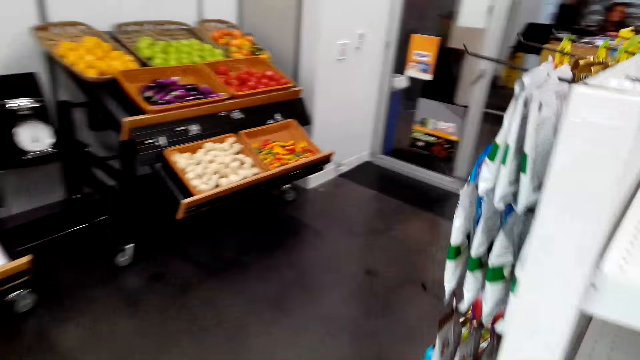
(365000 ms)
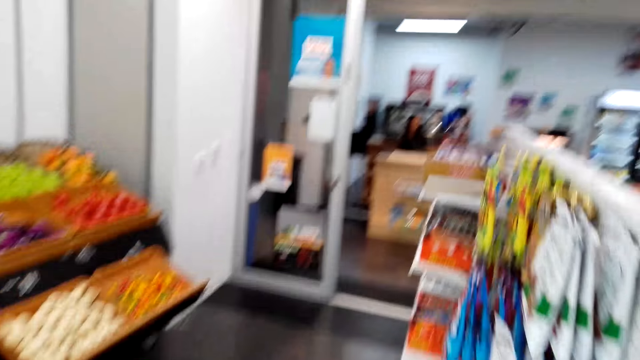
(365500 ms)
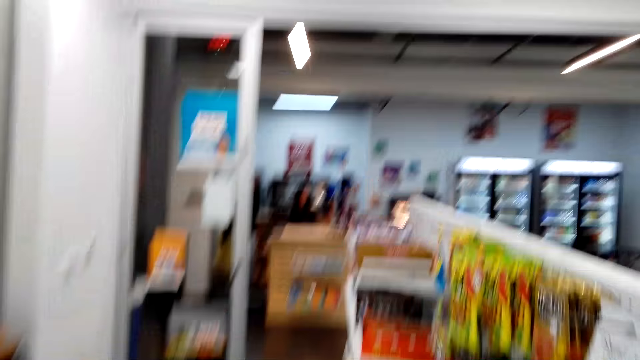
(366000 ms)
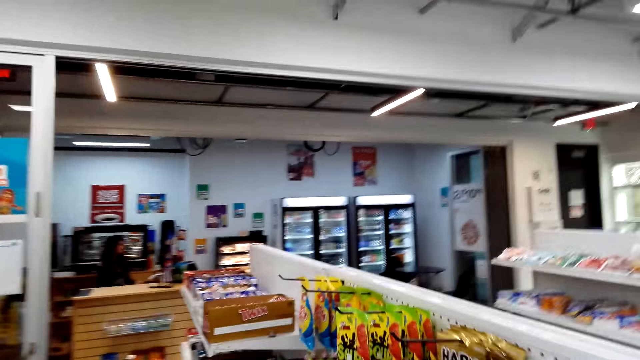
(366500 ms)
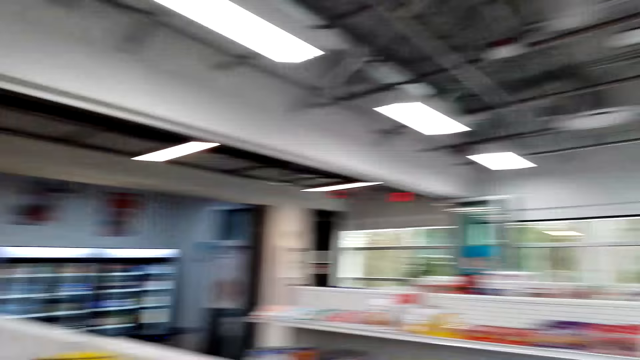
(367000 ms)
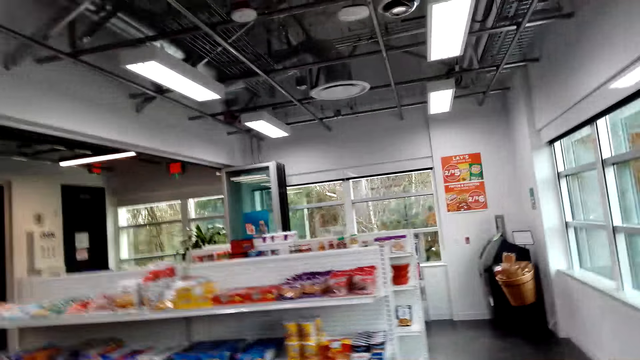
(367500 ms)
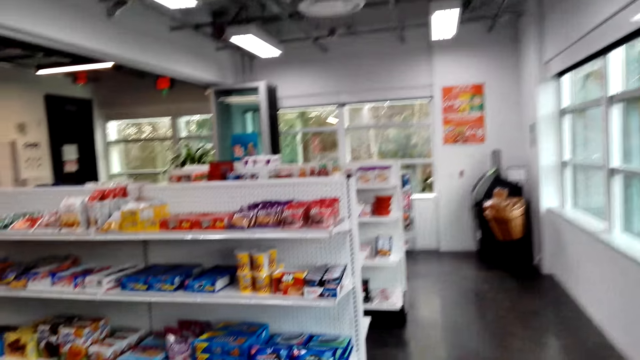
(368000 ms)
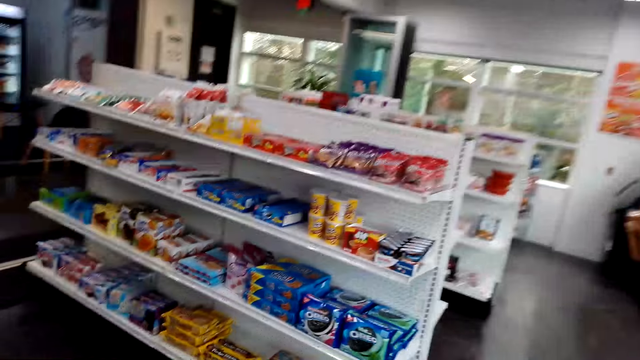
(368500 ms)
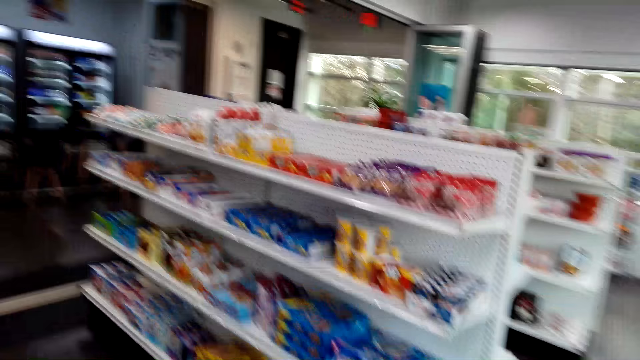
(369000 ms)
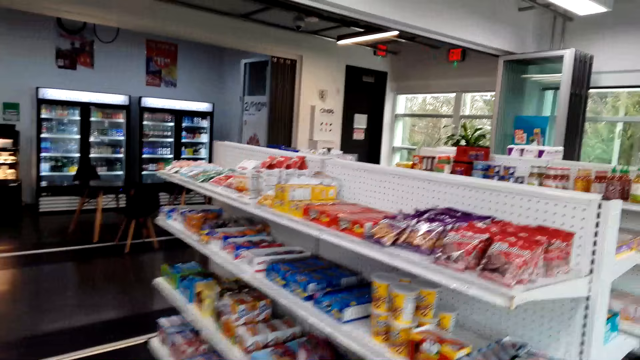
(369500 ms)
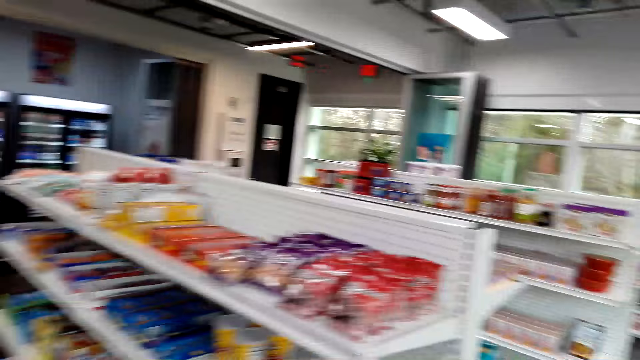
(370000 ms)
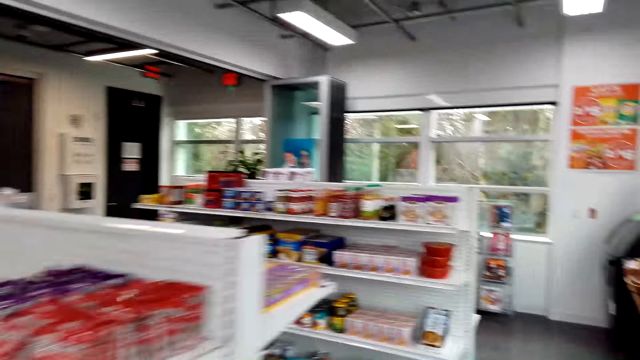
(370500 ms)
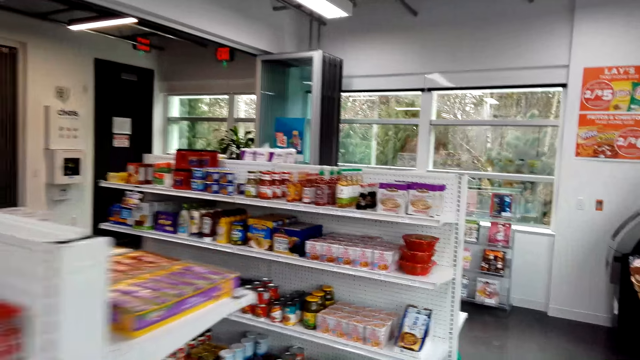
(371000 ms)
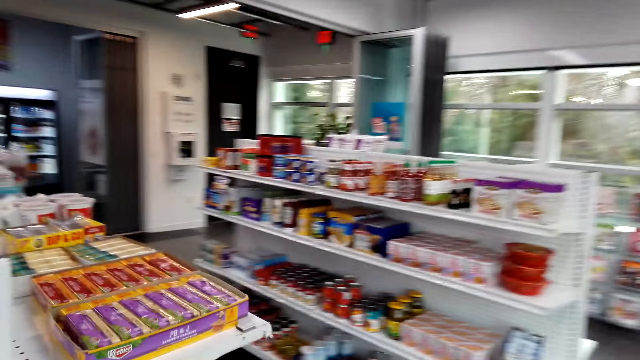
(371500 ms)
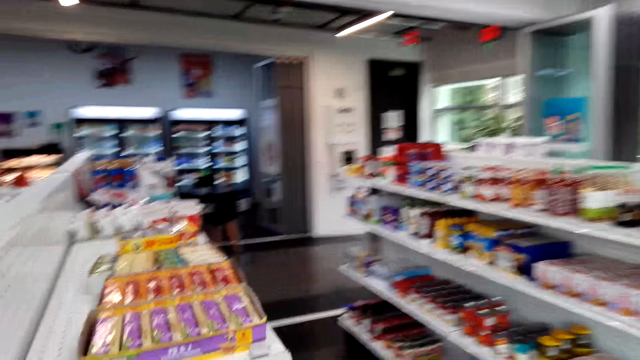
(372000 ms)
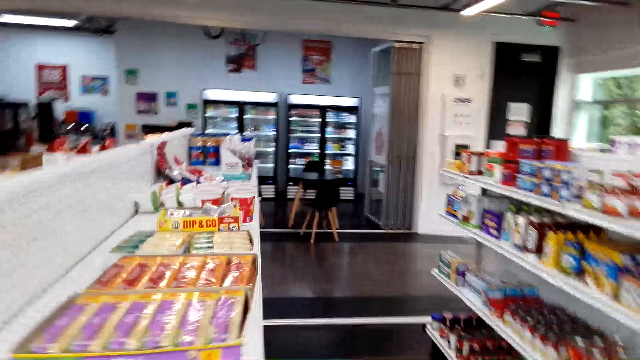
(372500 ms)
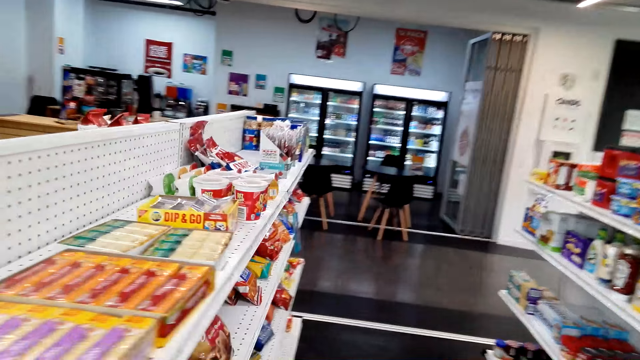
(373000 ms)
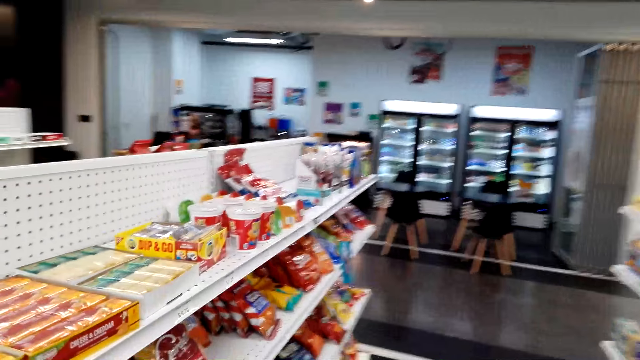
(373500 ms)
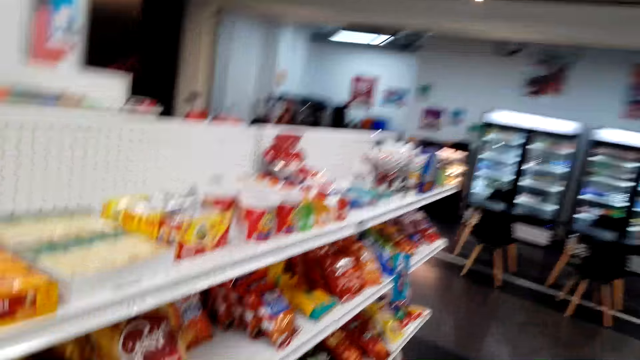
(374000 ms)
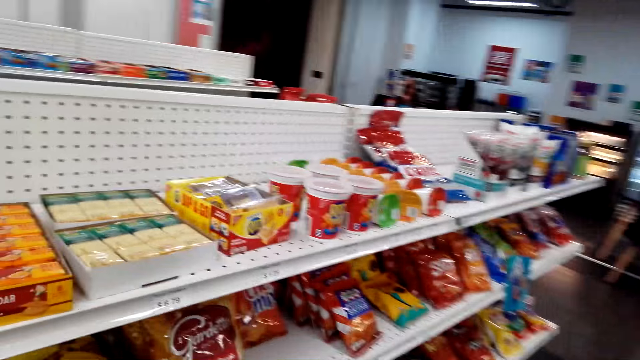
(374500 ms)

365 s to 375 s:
The camera wearer looks for snacks. They walk around the store.

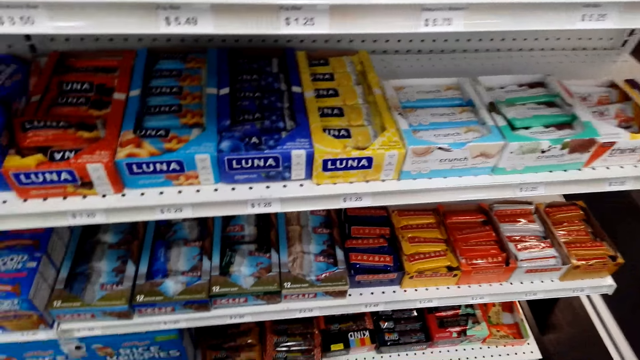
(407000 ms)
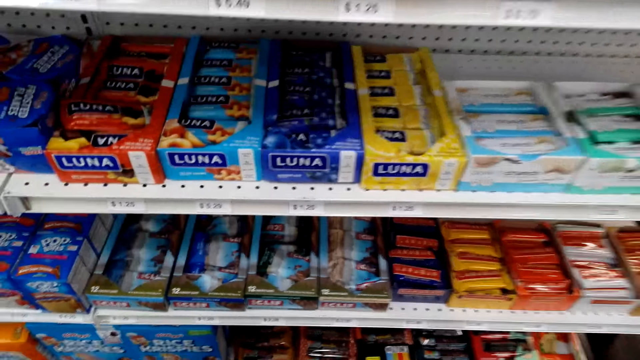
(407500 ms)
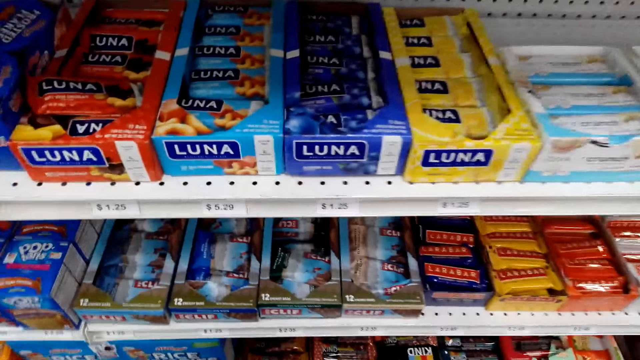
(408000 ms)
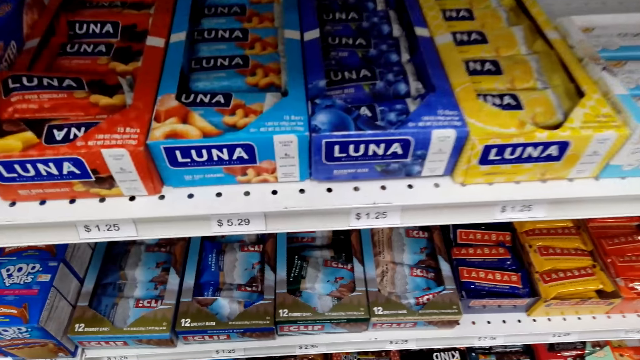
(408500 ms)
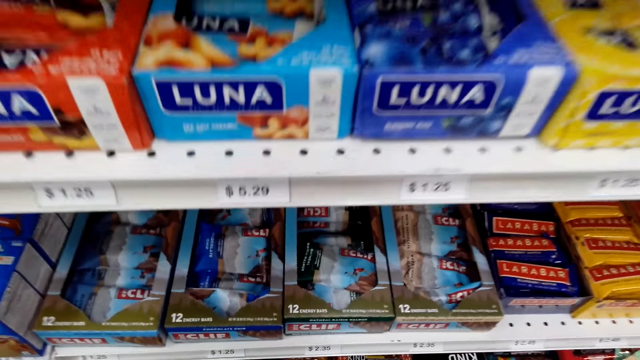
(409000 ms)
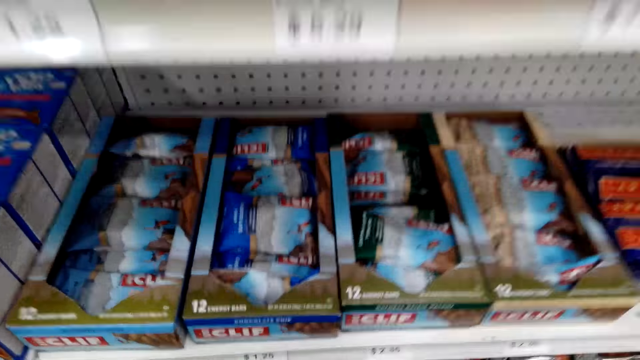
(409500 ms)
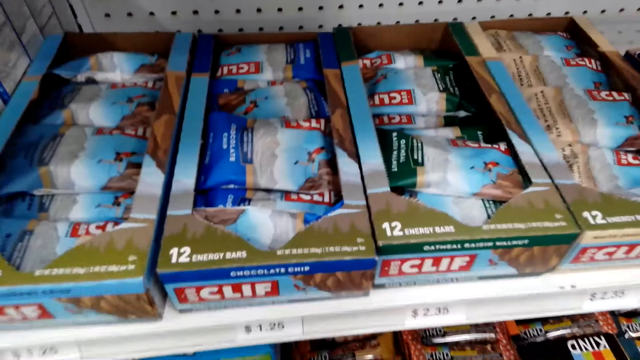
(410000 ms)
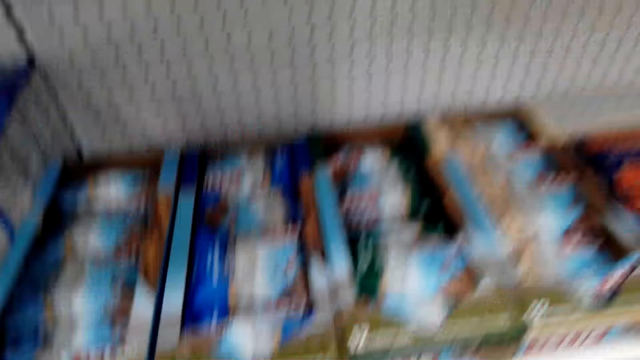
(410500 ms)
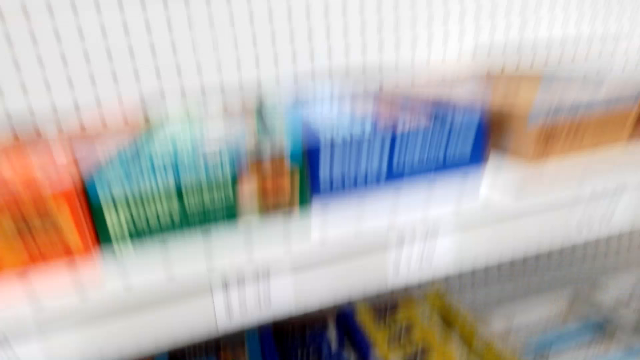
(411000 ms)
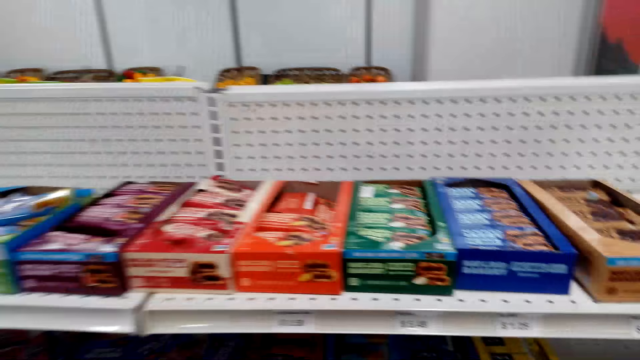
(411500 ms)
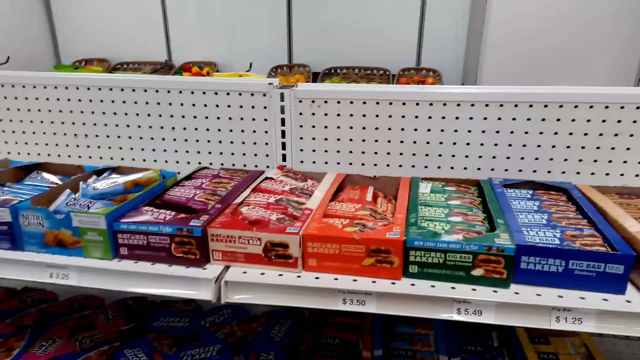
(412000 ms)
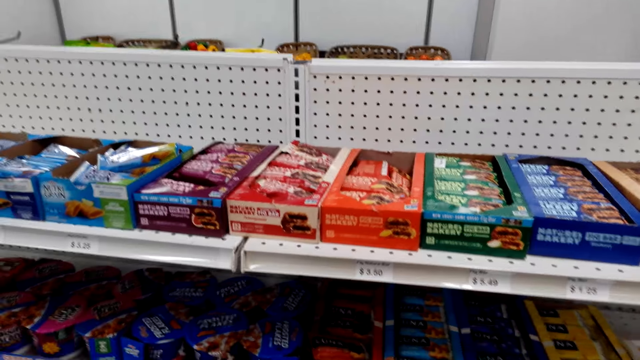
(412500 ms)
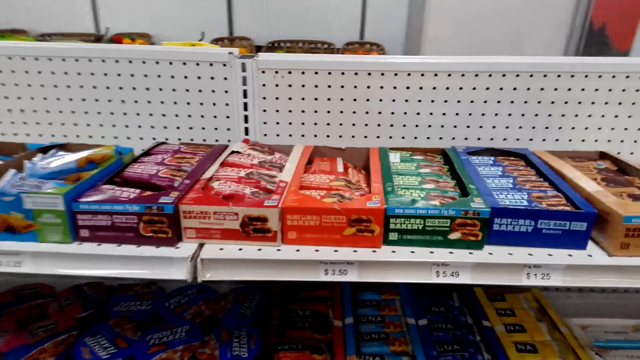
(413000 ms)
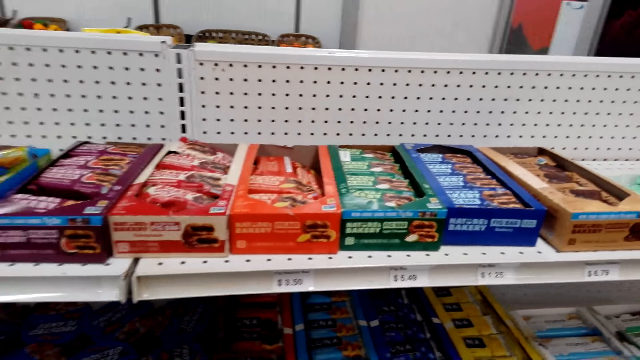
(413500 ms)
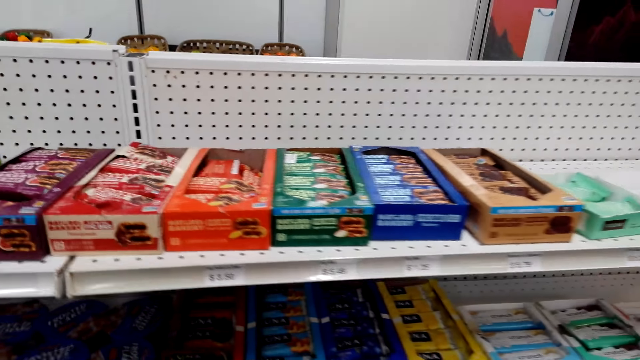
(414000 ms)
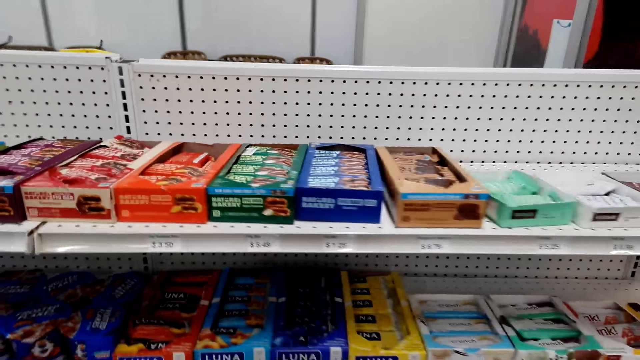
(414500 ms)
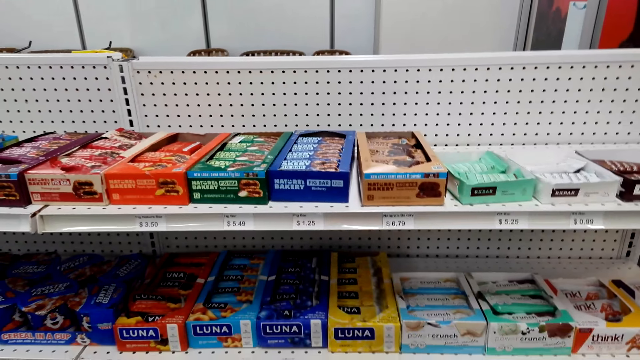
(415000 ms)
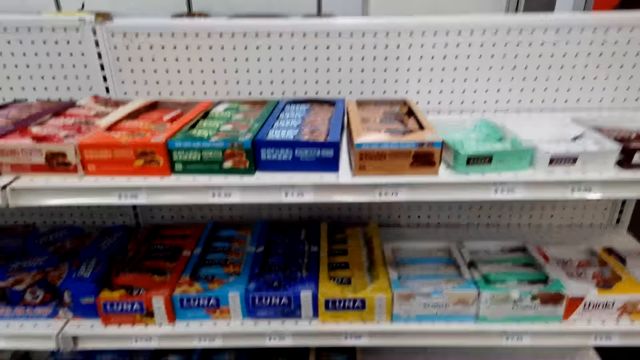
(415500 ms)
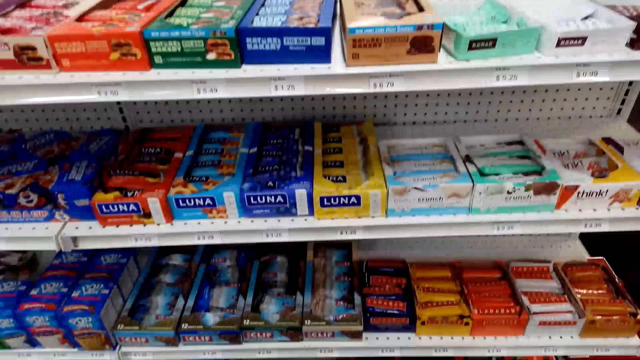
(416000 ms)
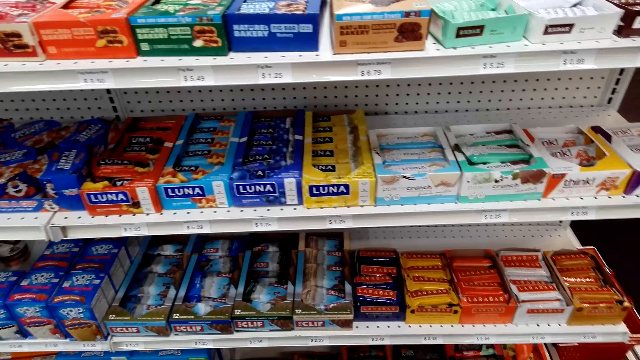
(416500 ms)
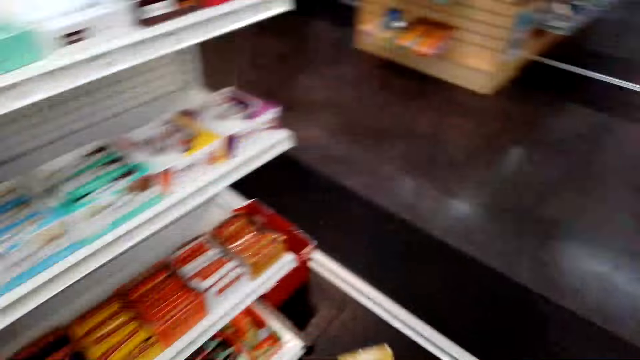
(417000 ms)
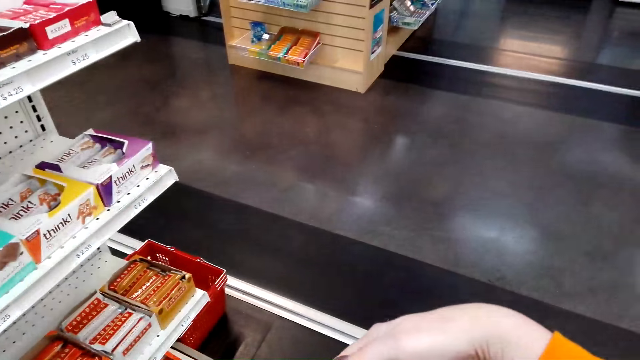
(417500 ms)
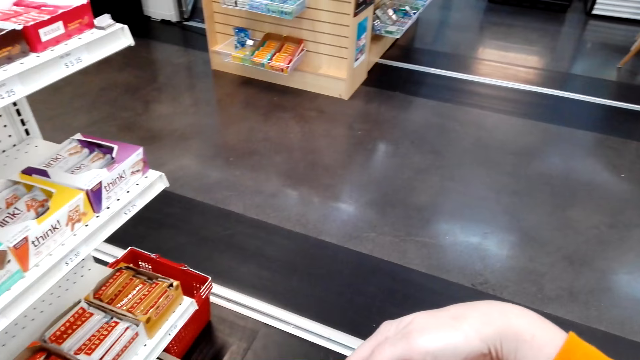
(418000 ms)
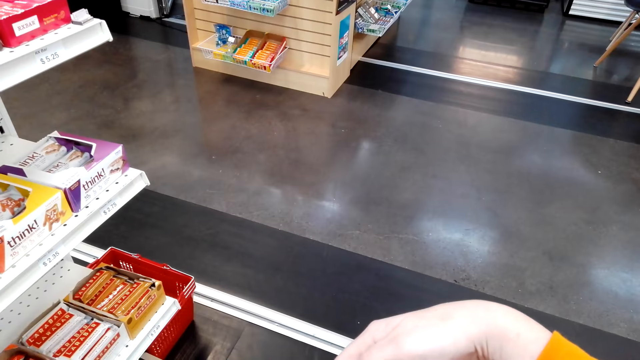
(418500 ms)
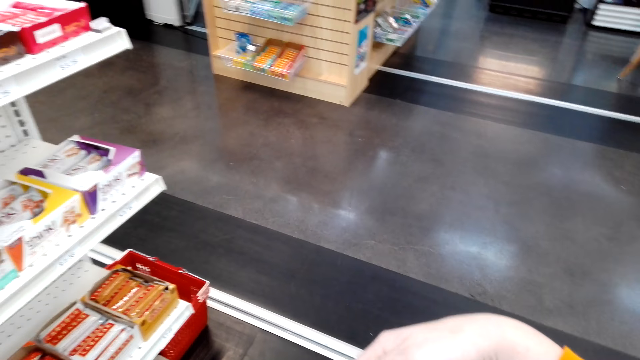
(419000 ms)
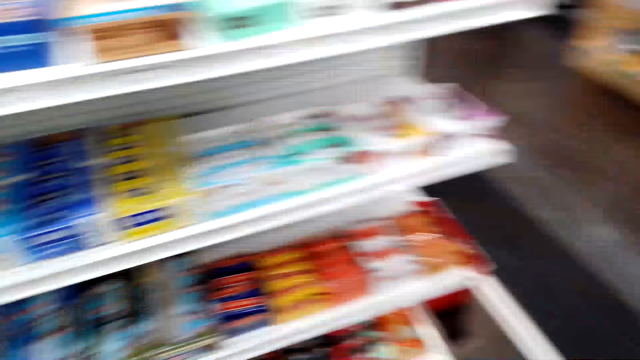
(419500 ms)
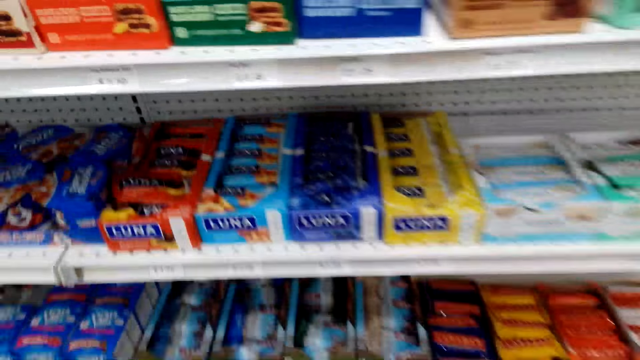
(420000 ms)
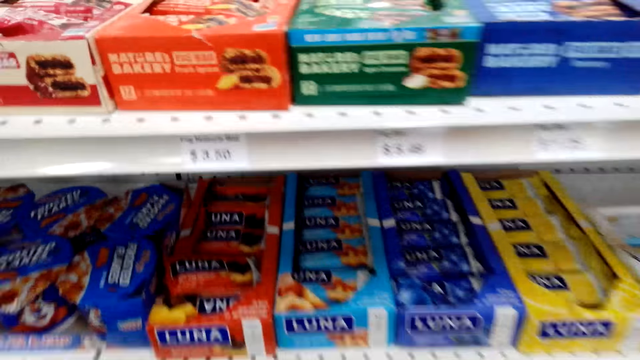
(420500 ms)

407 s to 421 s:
The camera wearer picks snacks.
